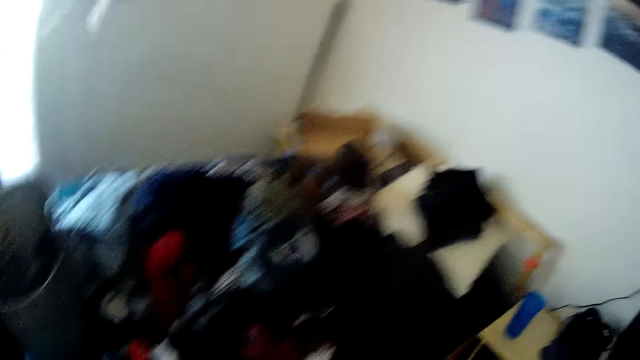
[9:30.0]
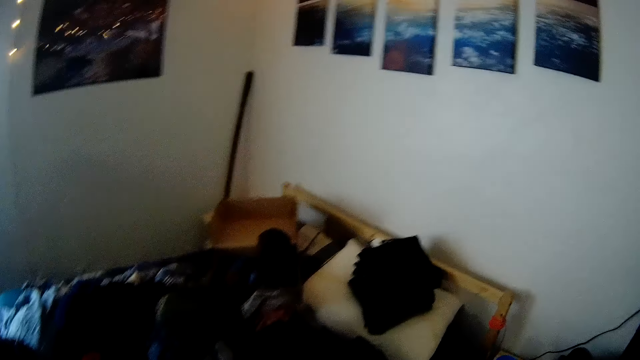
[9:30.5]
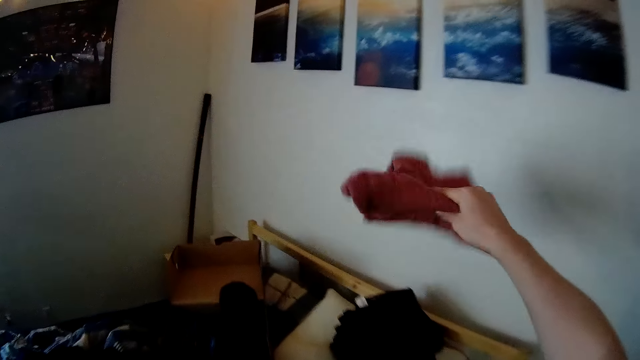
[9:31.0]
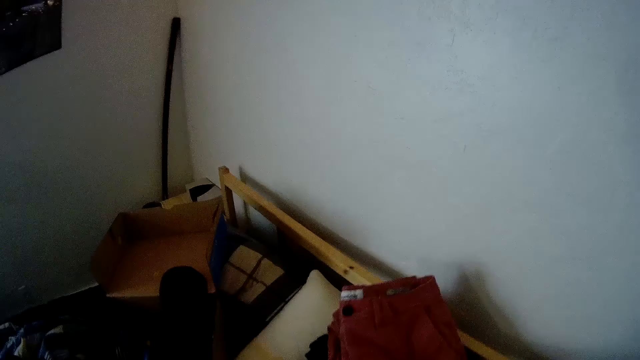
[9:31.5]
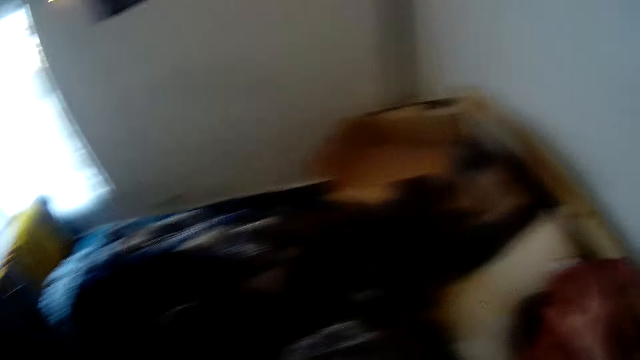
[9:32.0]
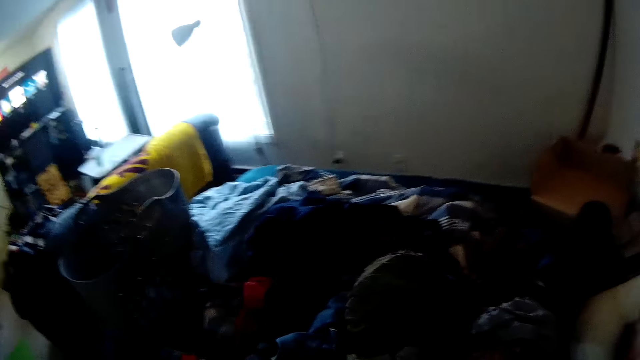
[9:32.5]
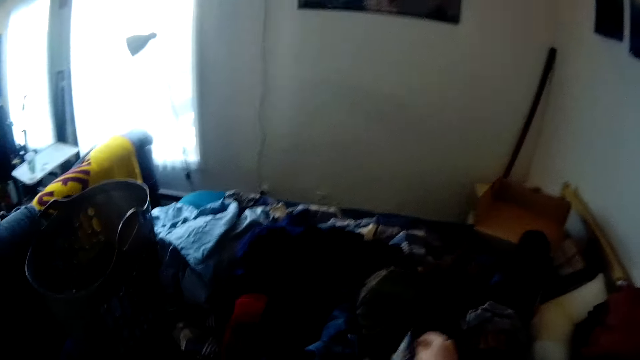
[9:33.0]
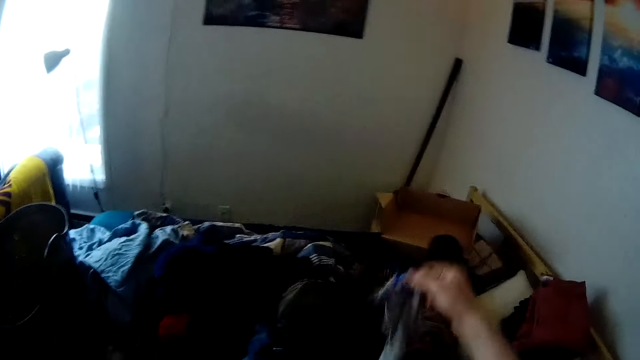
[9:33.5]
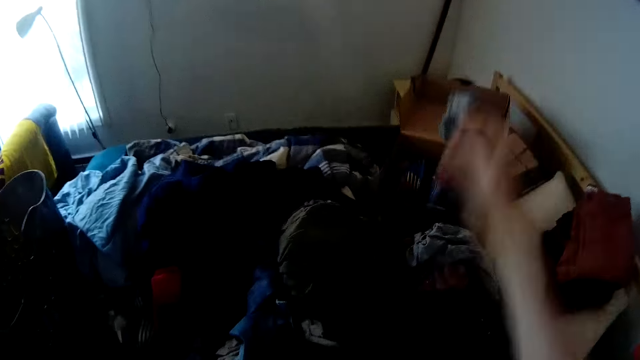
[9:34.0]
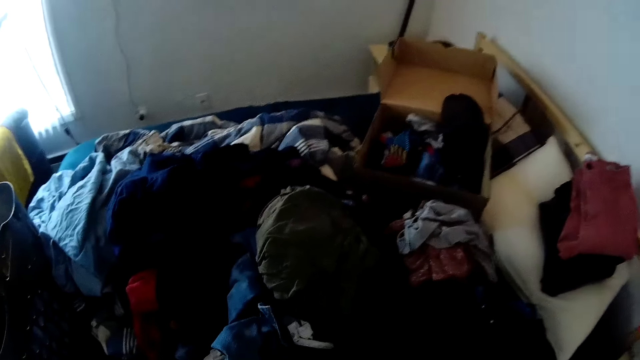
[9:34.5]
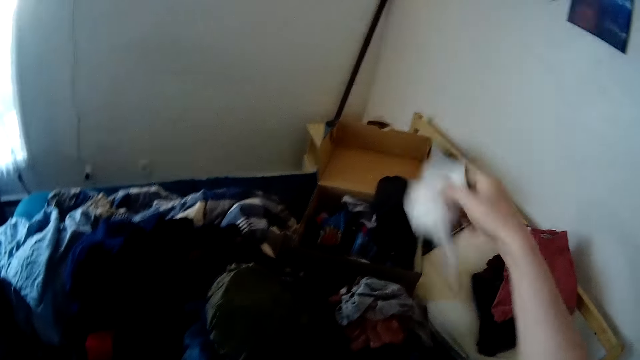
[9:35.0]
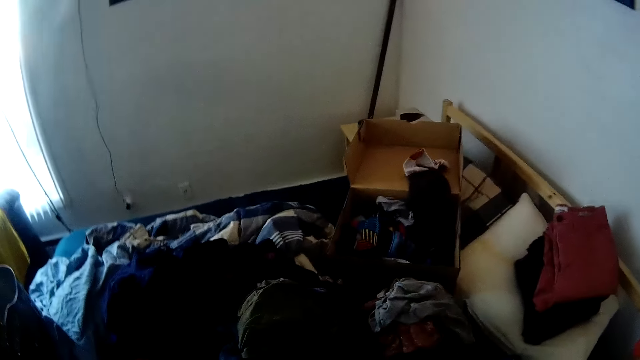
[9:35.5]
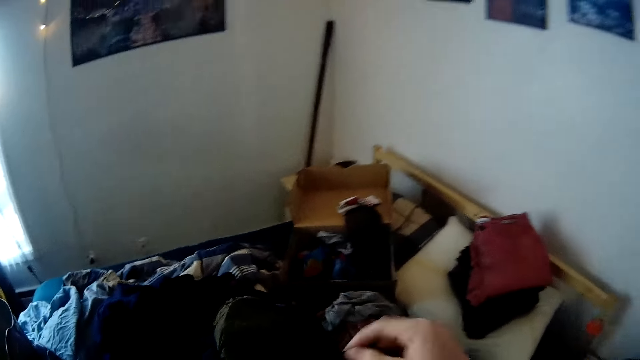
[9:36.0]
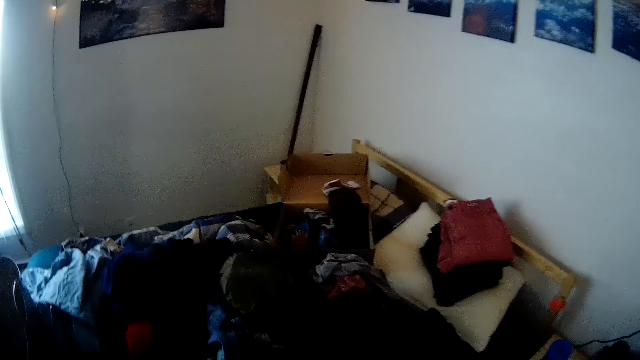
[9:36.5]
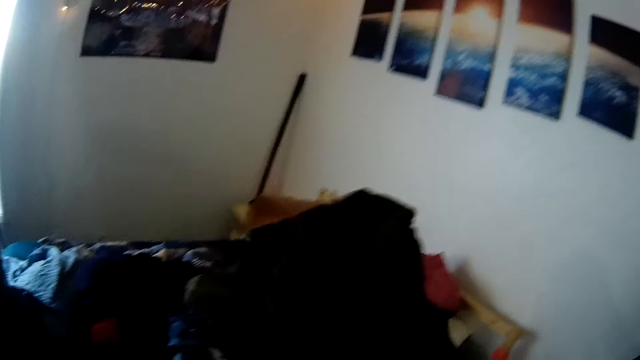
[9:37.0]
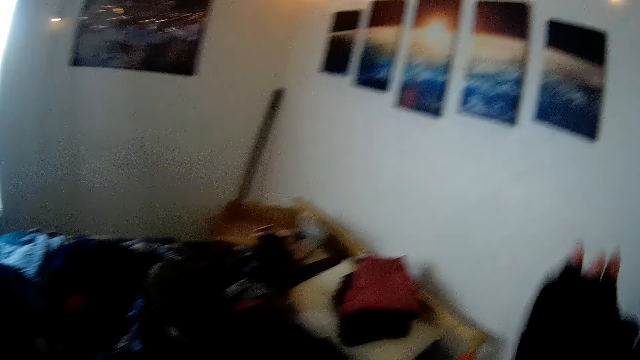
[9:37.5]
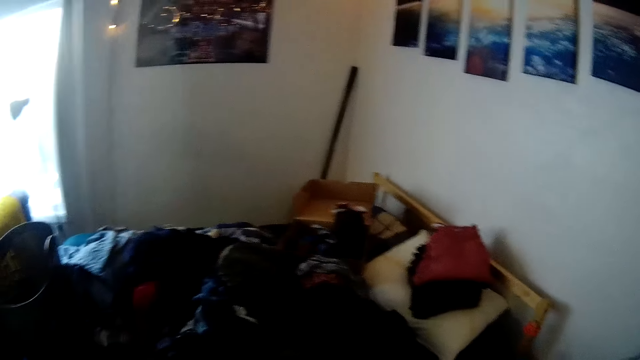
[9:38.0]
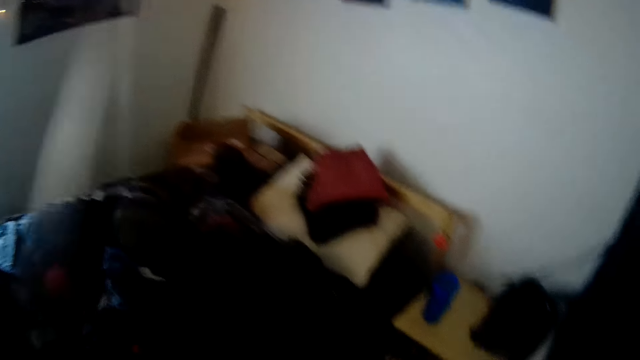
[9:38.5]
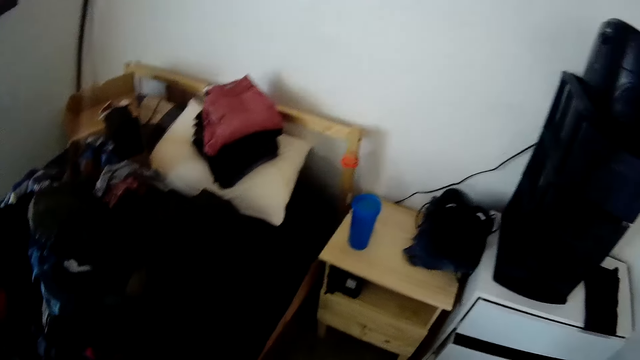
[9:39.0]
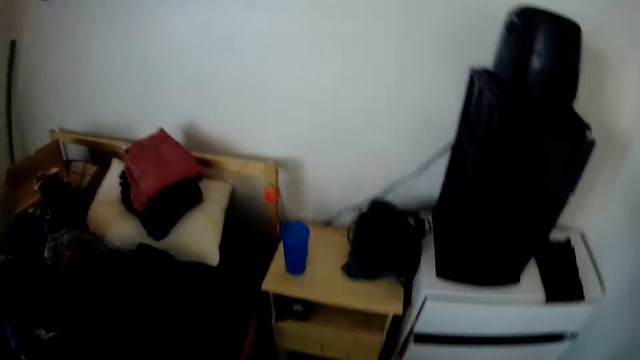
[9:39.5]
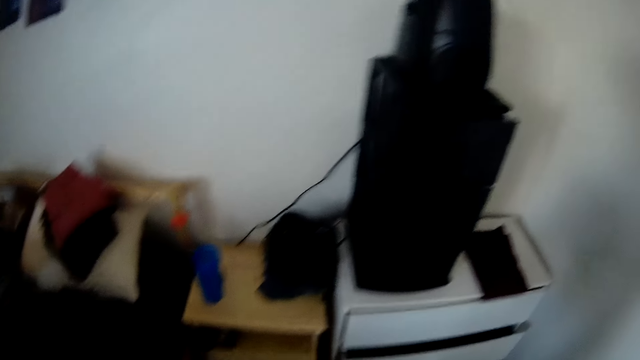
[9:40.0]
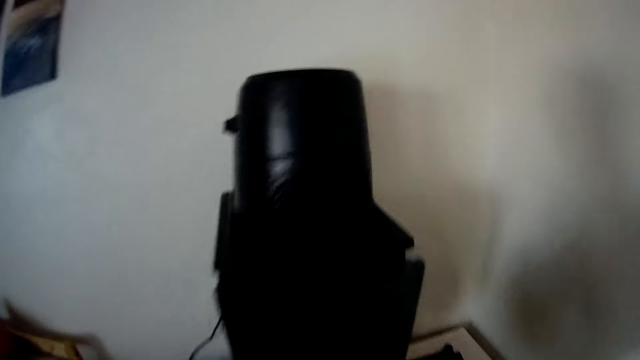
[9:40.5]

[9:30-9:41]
The camera wearer drops the folded short on a folded cloth on a pillow on a bed with his right hand. He presses down the folded clothes with his right hand. He picks up a sock on the bed with his right hand. He throws the sock into a carton box on the bed. He throws a beanie on the bed into the carton box on the bed with his right hand. He folds a short with both hands. He picks up a piece of cloth.

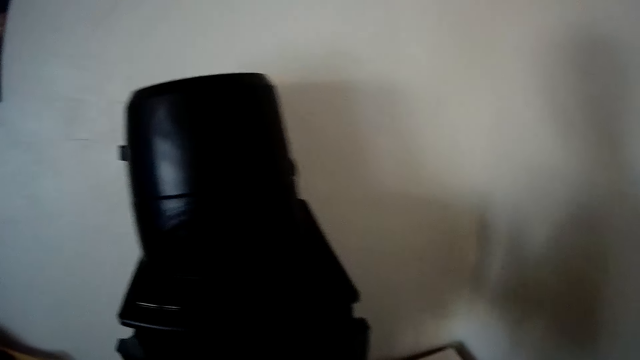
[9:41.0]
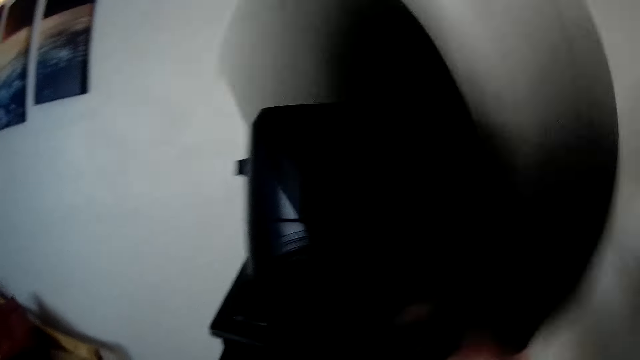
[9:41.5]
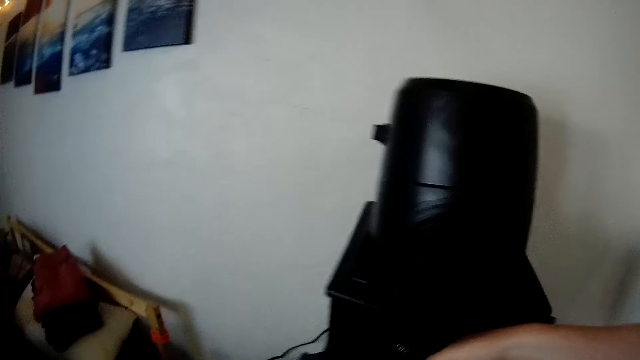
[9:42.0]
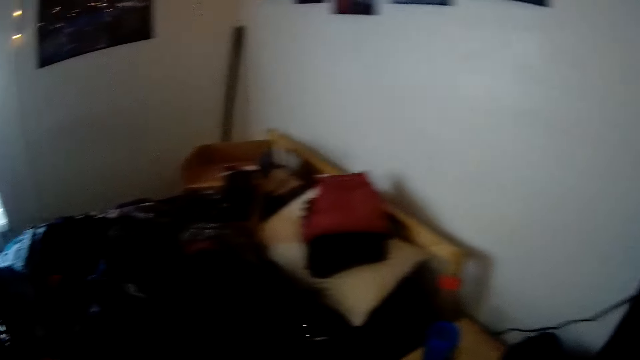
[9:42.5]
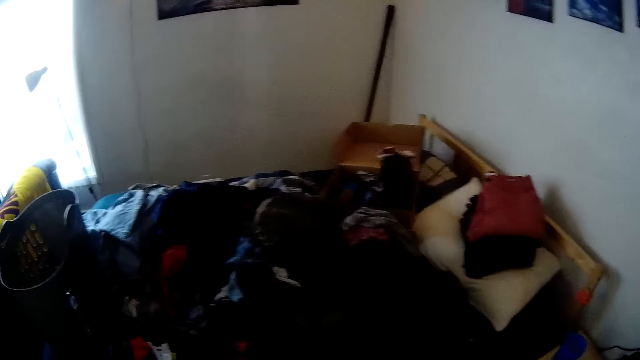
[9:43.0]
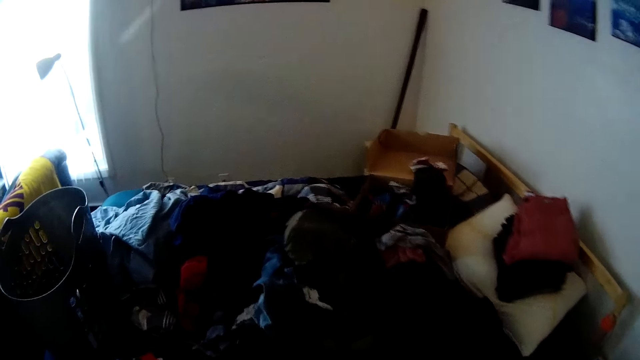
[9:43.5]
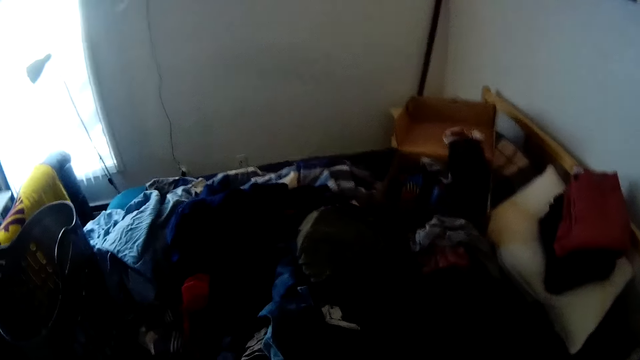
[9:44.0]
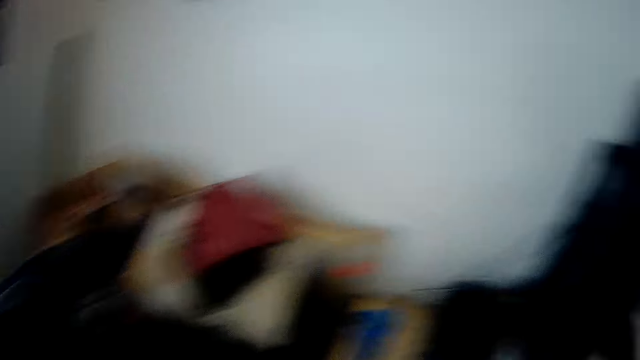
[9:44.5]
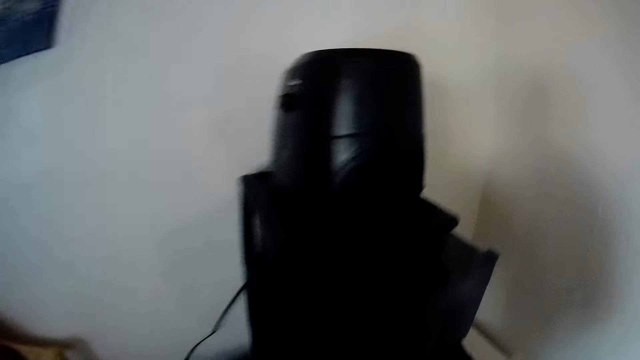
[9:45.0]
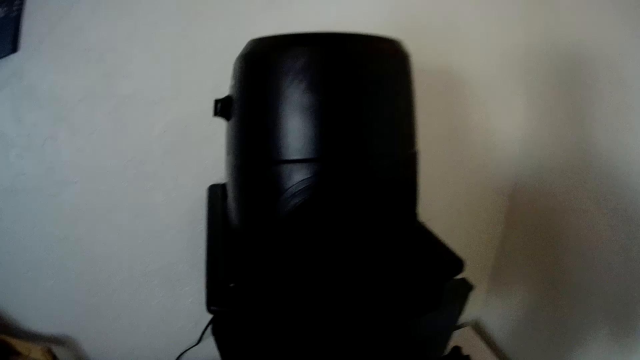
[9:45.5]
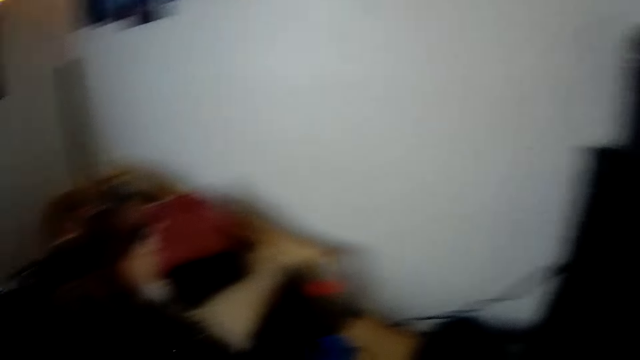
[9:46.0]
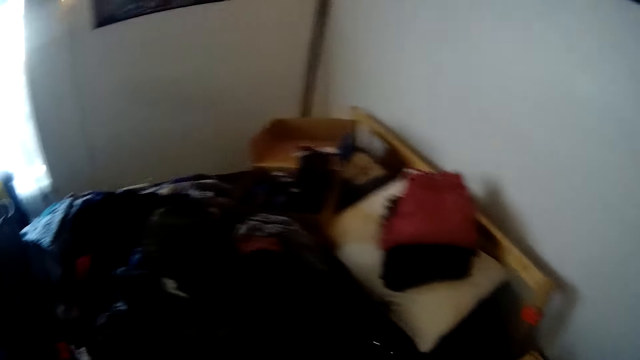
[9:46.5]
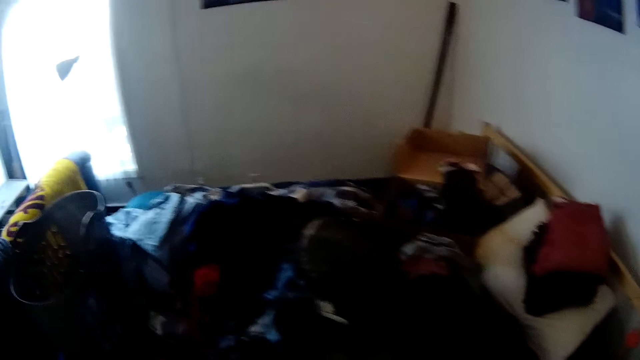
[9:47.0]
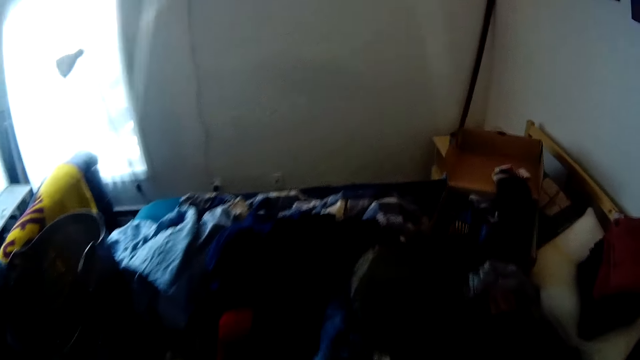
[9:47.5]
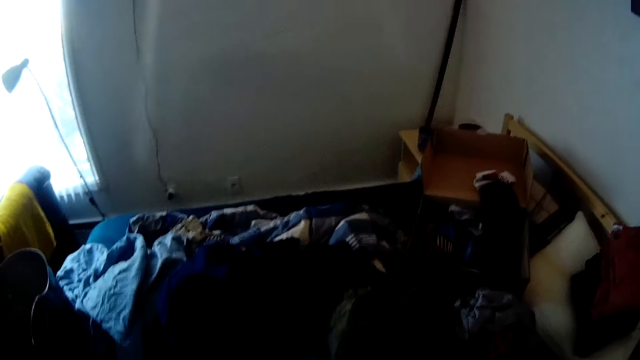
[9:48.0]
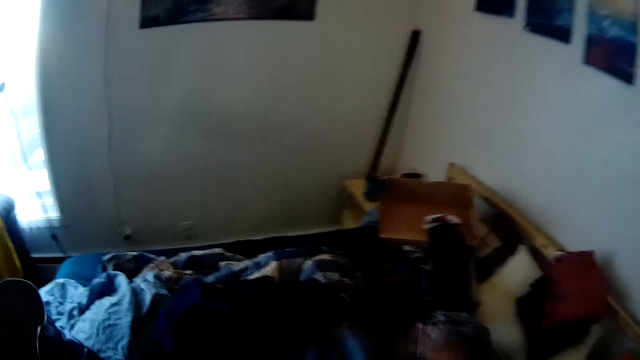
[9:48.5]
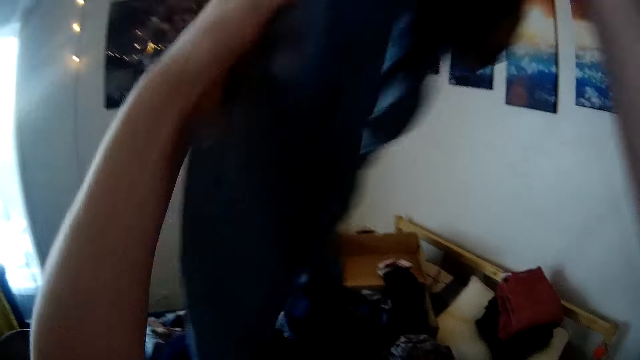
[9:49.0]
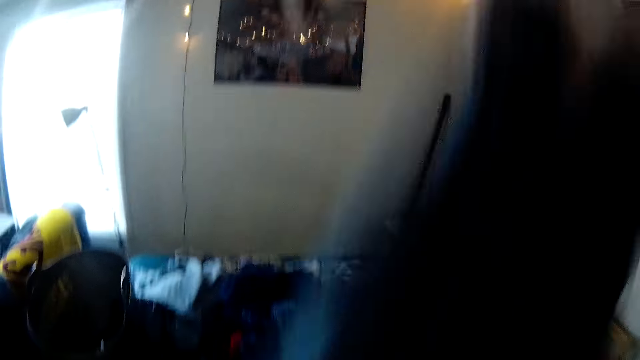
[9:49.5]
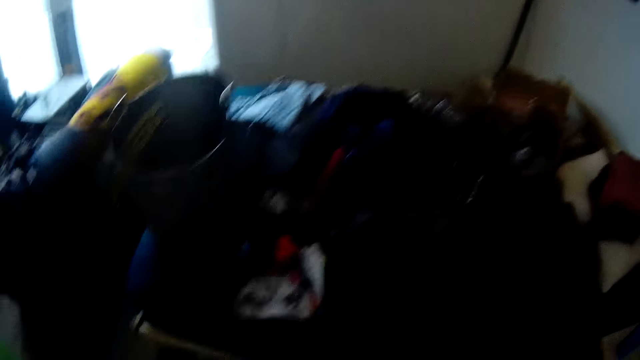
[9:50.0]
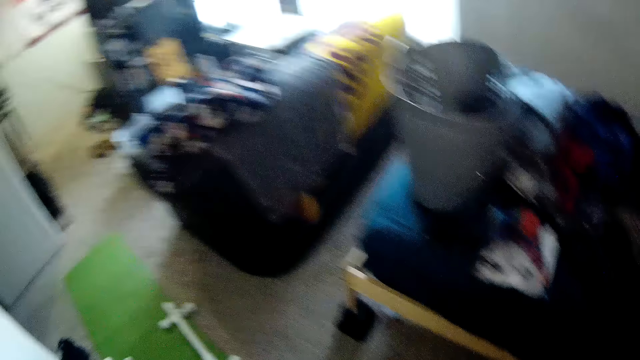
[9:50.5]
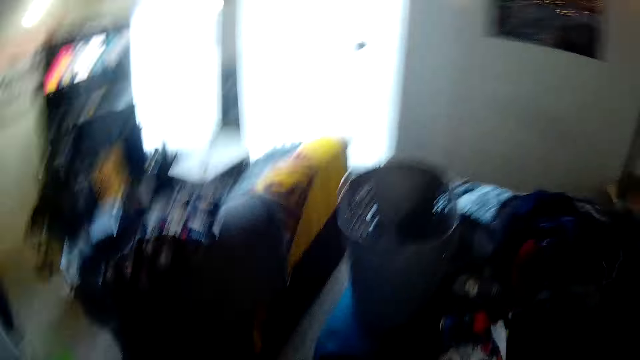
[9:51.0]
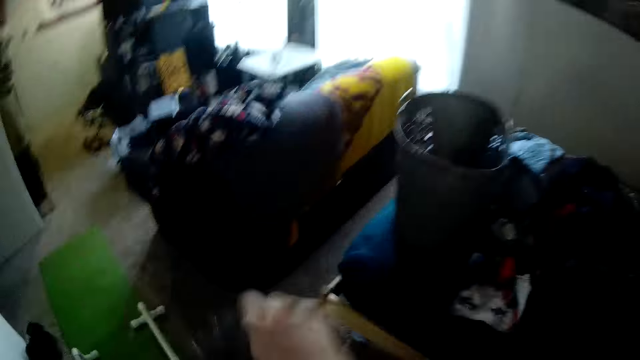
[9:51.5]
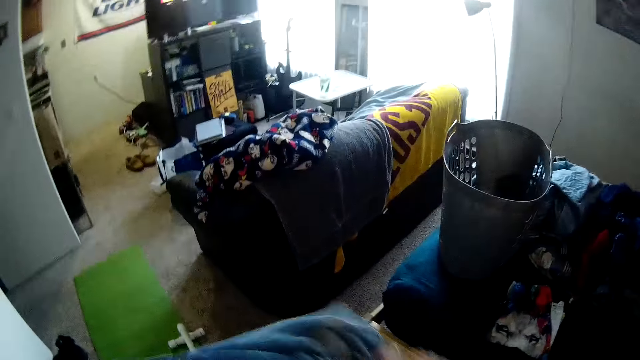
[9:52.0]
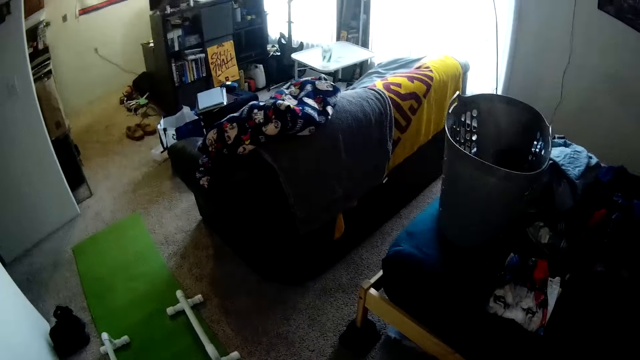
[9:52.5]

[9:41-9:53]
The camera wearer puts the folded short into a cabinet. He closes the cabinet with his right hand. He holds a trouser with both hands. He picks up another piece of cloth. He flaps the trouser with both hands.
